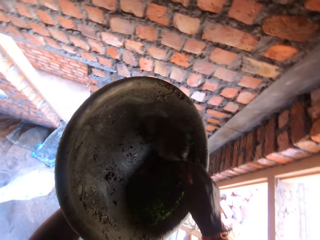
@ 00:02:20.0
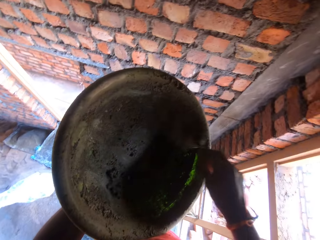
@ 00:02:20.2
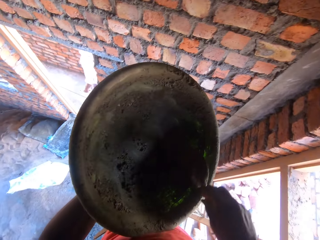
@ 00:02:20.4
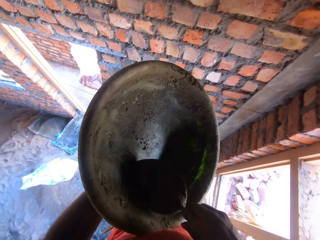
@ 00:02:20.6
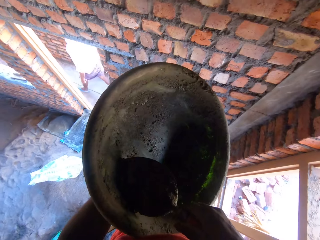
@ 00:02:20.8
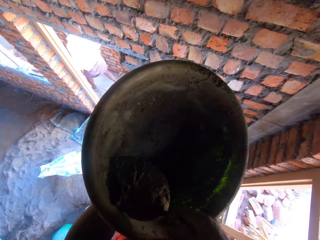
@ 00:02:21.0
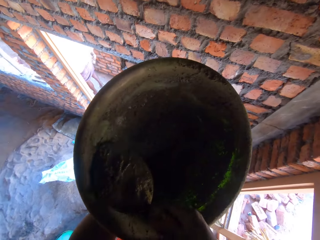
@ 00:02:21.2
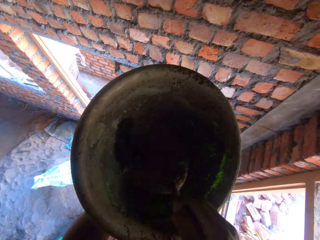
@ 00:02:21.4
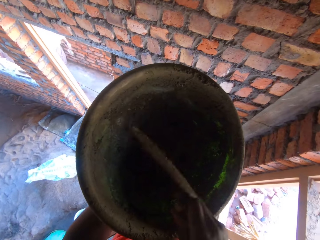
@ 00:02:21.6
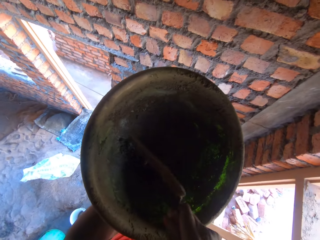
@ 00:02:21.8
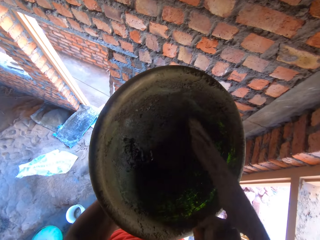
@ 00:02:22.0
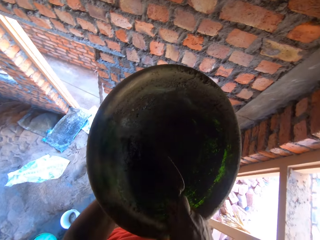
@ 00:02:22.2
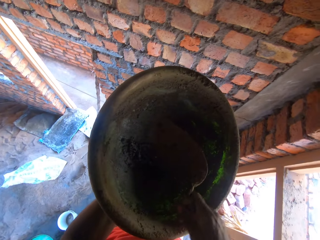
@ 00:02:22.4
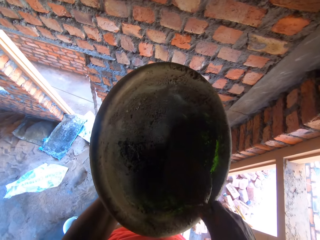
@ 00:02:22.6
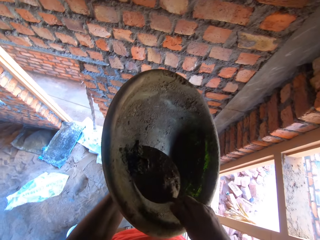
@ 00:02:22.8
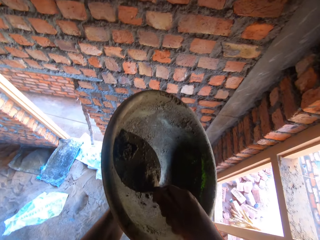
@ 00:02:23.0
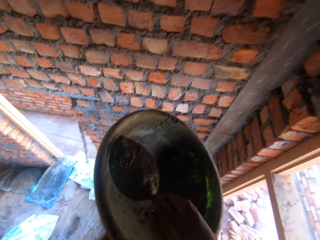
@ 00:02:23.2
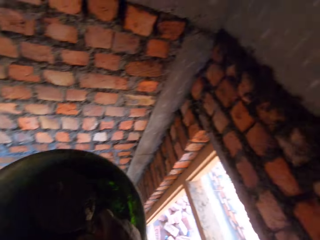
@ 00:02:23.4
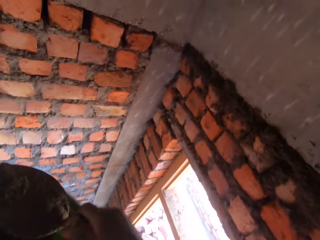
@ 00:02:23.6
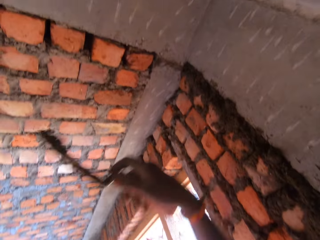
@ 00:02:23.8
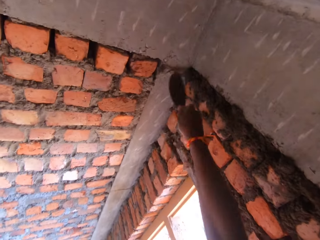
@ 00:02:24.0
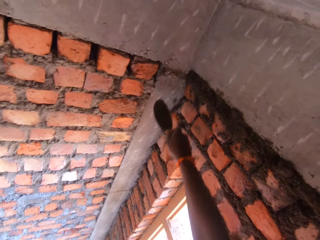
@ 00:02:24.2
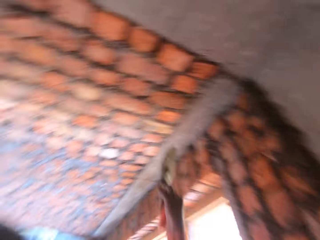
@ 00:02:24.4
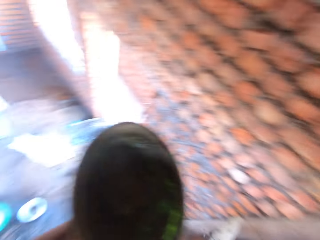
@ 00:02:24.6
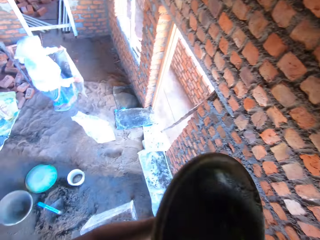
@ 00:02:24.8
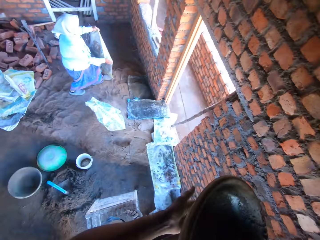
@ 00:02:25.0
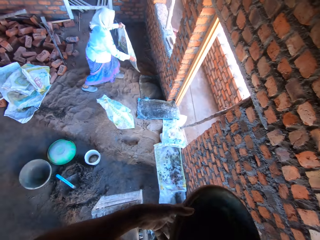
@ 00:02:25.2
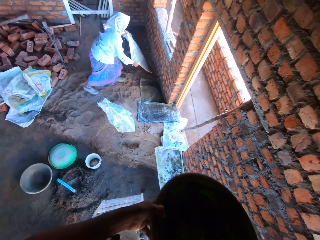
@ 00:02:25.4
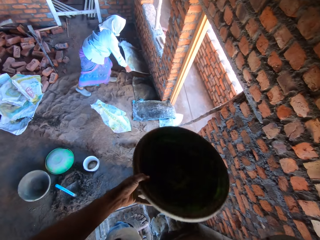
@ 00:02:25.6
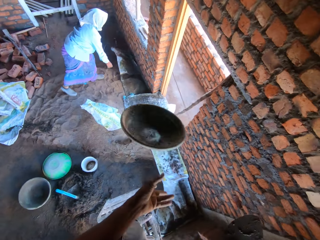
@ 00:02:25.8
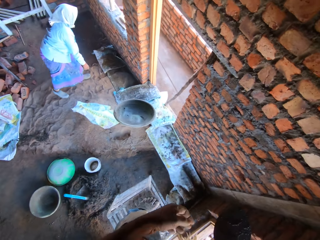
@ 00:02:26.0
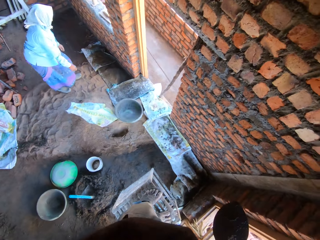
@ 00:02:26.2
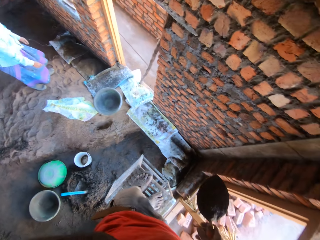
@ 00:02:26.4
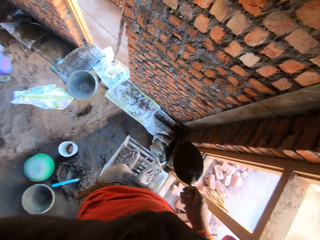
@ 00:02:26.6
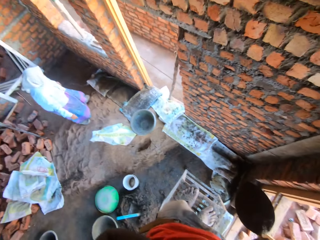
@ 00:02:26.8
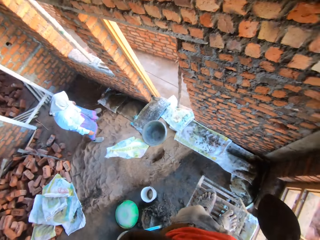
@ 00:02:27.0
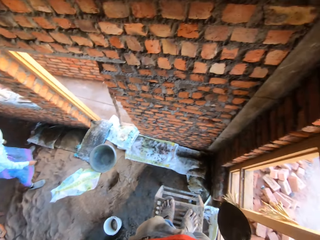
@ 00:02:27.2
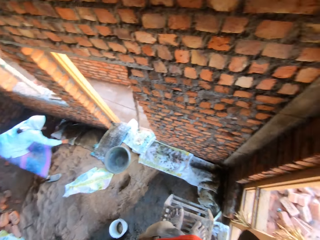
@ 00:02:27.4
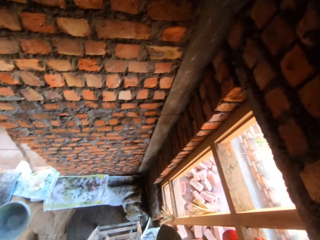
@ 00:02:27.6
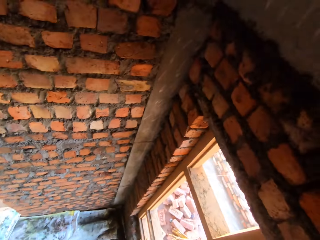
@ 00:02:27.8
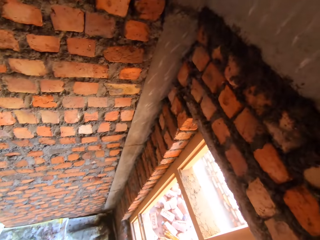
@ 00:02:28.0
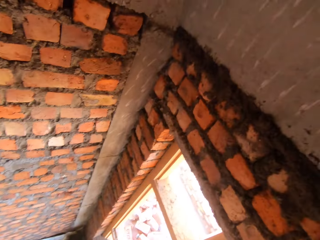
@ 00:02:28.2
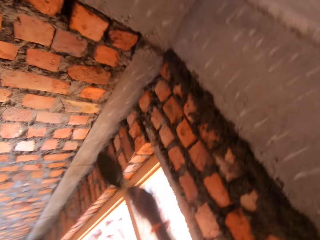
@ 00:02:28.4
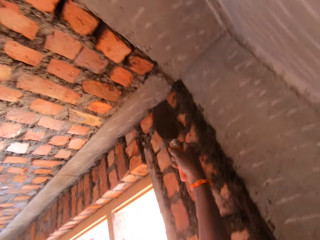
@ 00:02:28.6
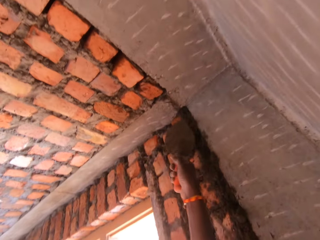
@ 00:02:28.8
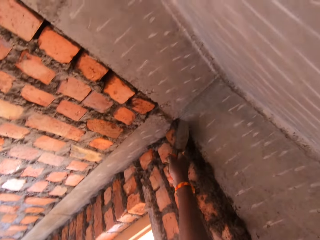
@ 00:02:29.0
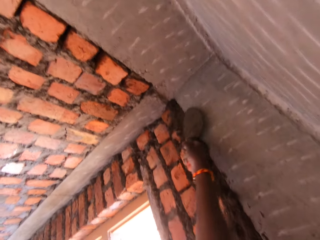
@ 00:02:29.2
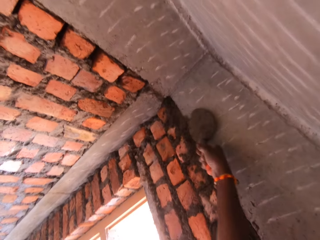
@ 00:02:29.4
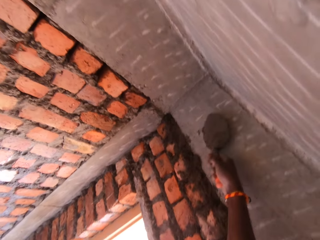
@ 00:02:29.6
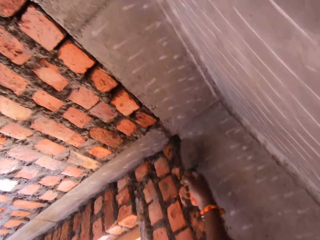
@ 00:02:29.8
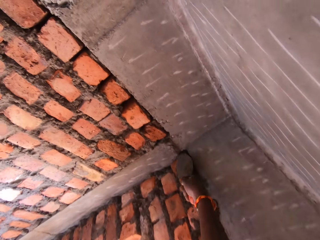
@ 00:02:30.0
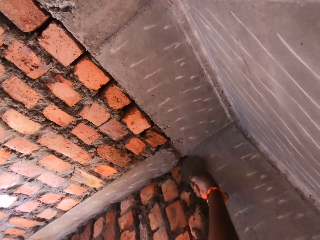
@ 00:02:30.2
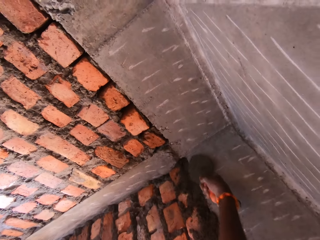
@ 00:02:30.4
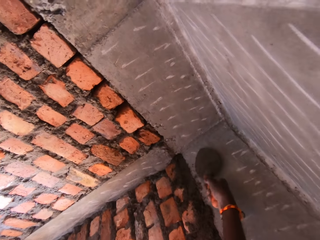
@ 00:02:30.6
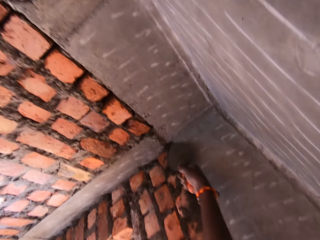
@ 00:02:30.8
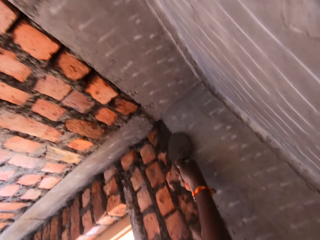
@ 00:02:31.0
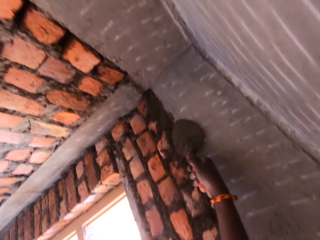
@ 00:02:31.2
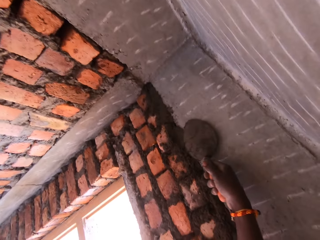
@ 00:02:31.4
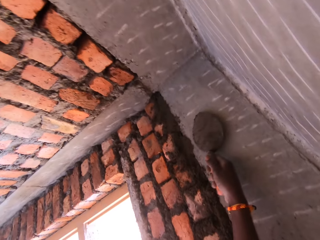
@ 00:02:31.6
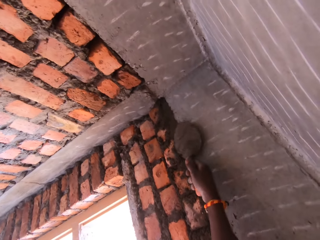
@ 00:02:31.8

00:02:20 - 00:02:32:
The camera wearer gathers mortar in the head pan with the trowel in his right hand. He scoops the mortar from the head pan with the trowel in his right hand. He pours the mortar from the trowel into the head pan with his right hand. He scoops the mortar from the head pan with the trowel in his right hand. He throws the mortar on the wall with the trowel in his right hand. He throws the head pan on the ground with his left hand. He smoothens the mortar on the wall with the trowel in his right hand.

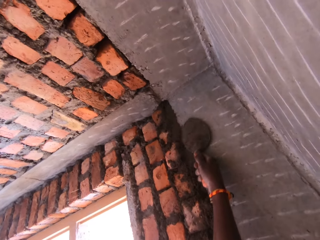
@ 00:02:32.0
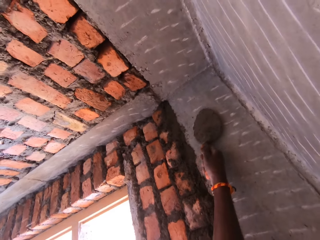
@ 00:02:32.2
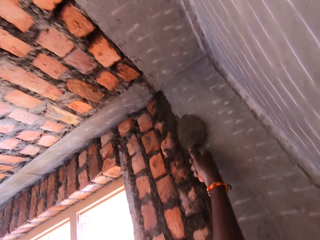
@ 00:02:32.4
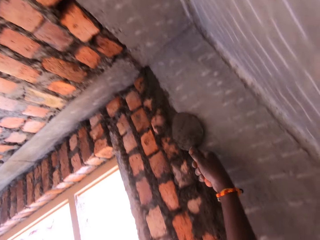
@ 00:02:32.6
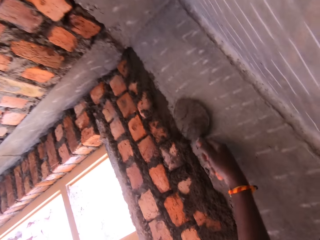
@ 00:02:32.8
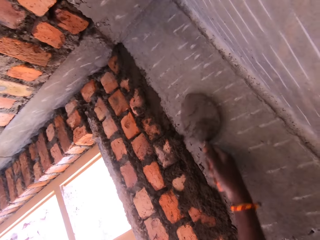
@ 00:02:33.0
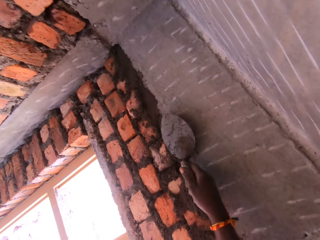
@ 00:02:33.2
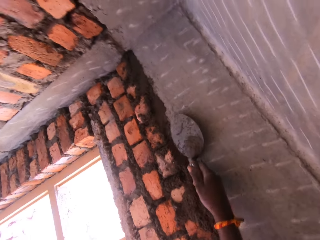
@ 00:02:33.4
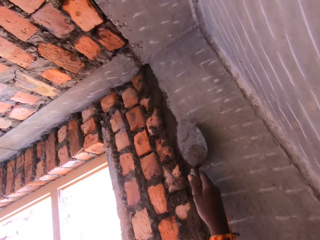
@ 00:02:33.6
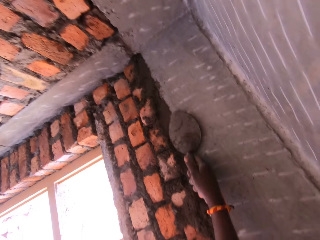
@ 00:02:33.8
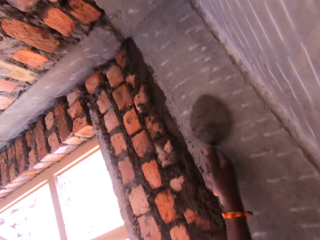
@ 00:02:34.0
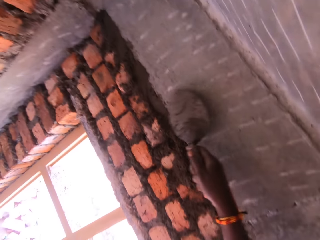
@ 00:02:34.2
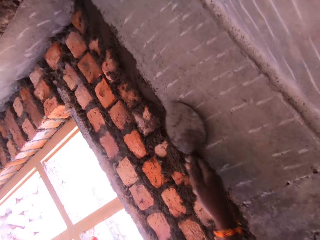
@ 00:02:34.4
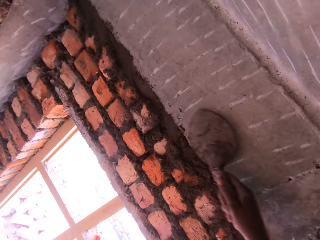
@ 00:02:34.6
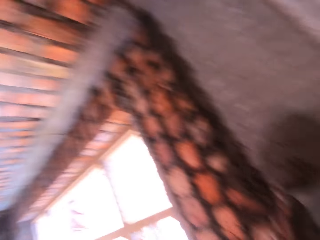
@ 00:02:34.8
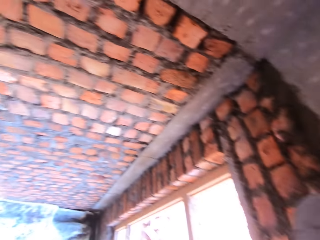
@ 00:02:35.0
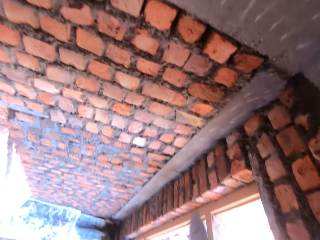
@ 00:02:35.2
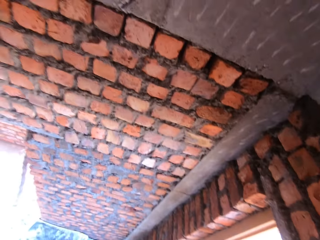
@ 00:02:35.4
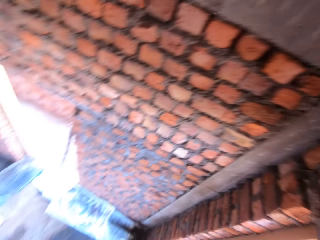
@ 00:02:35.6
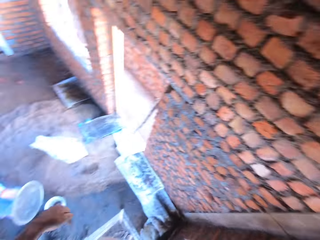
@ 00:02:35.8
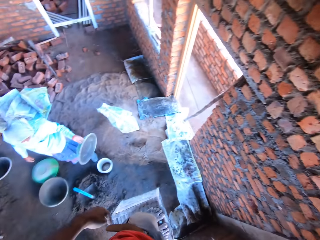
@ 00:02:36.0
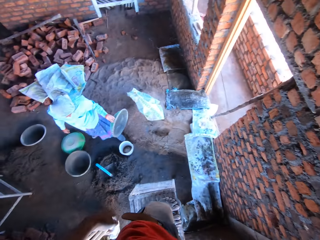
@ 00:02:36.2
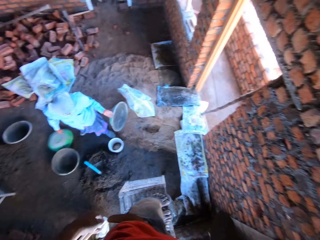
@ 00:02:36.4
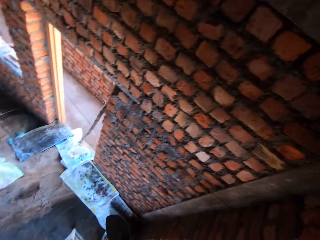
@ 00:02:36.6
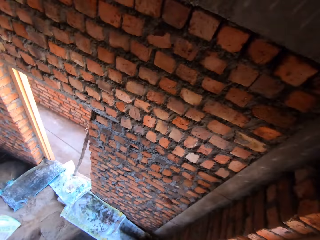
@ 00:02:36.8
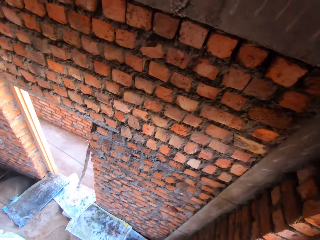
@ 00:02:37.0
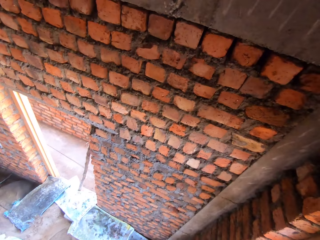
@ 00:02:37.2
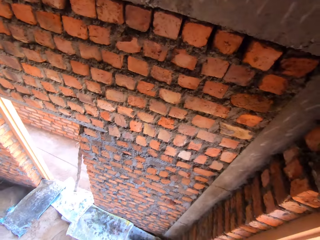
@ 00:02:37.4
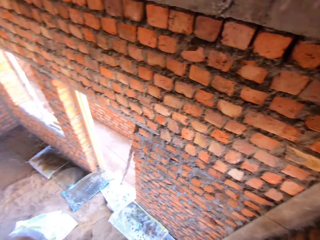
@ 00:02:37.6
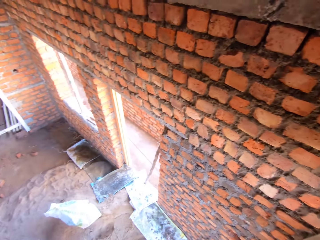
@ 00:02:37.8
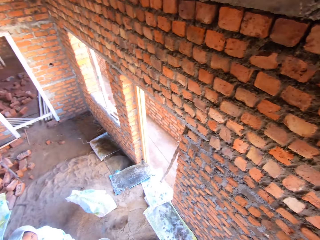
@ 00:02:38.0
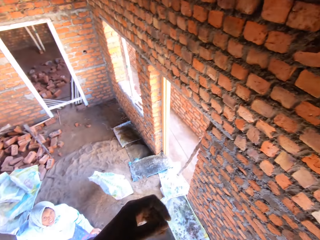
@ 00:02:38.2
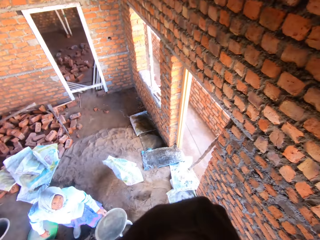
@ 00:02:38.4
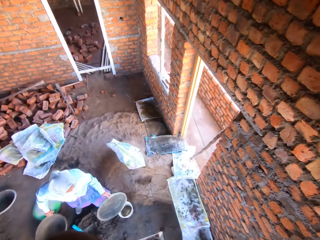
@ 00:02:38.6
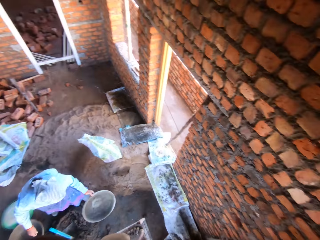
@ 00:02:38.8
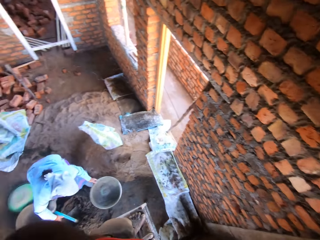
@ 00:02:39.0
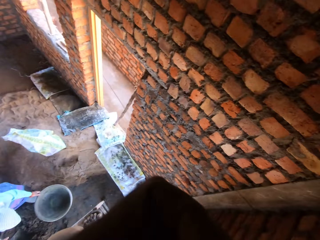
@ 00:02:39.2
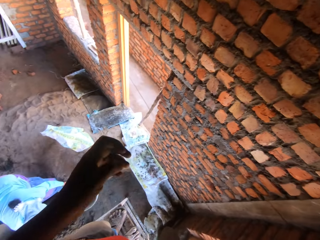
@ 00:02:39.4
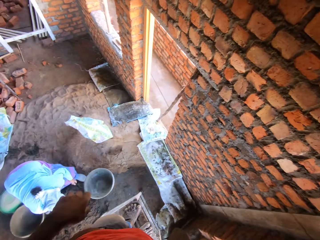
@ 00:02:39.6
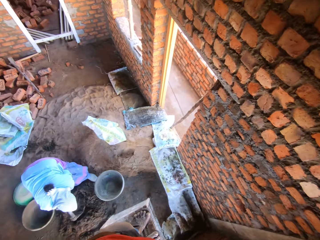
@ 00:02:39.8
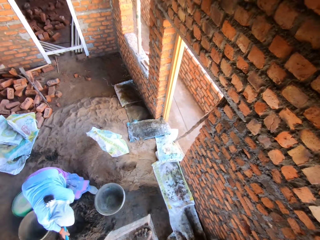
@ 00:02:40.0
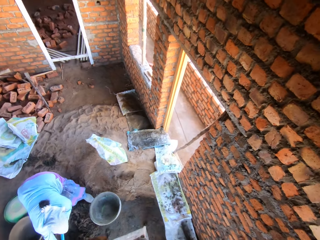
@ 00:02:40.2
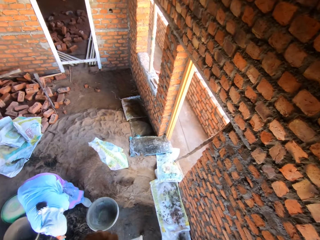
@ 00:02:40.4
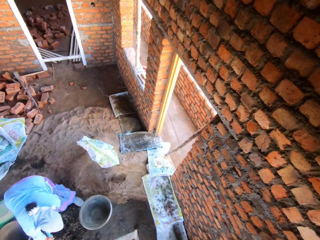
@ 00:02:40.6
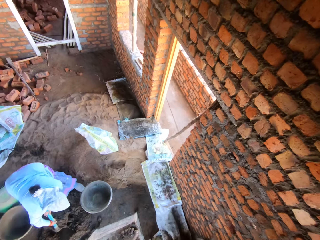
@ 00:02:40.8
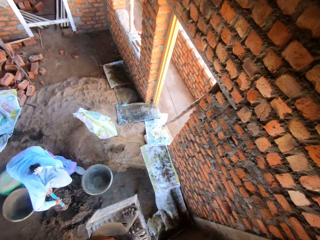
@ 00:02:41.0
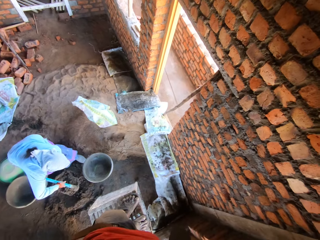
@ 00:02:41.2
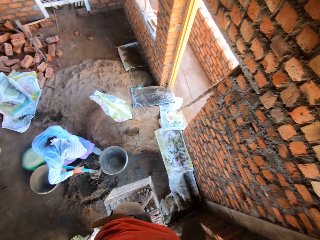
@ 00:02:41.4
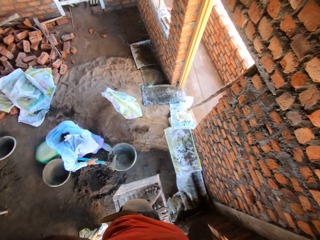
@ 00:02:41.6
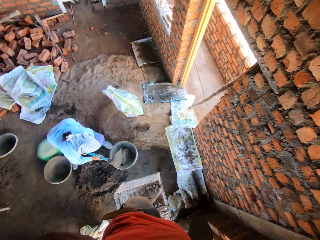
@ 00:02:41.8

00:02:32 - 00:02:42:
A woman interacts with the camera wearer. The woman holds the head pan in her left hand. The camera wearer looks down. The woman drops the head pan on a bucket with her left hand. The woman holds a hoe with both hands, scoops mortar from the floor with the hoe in both hands, and puts concrete in the basin.
